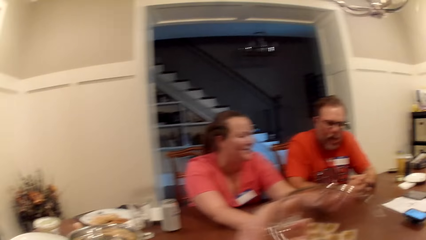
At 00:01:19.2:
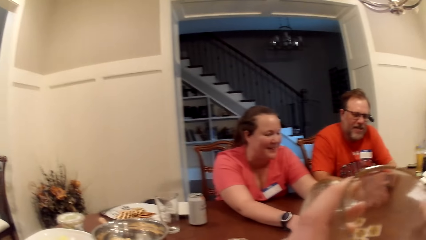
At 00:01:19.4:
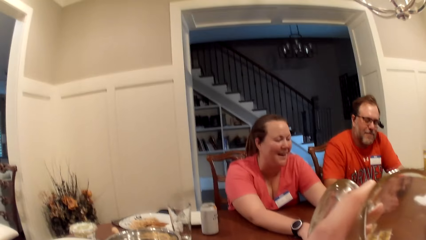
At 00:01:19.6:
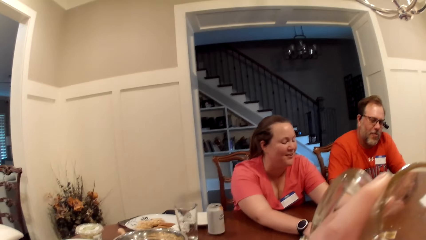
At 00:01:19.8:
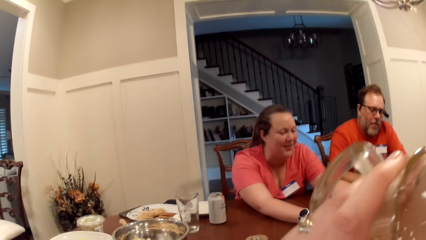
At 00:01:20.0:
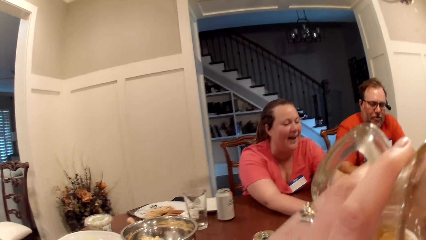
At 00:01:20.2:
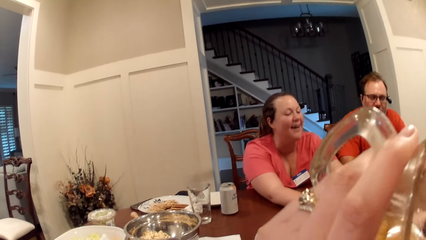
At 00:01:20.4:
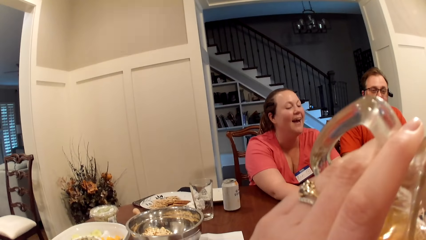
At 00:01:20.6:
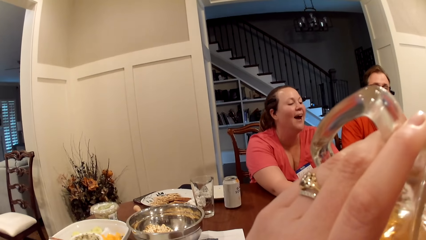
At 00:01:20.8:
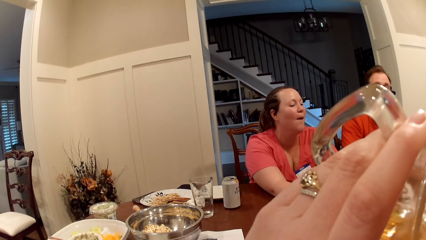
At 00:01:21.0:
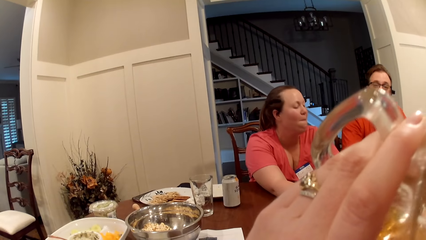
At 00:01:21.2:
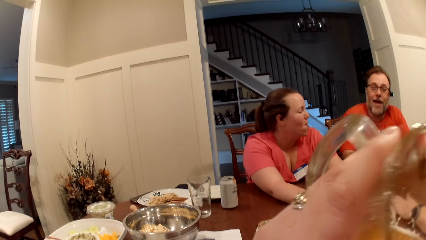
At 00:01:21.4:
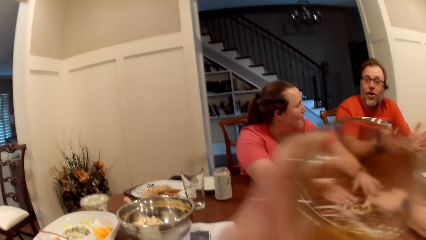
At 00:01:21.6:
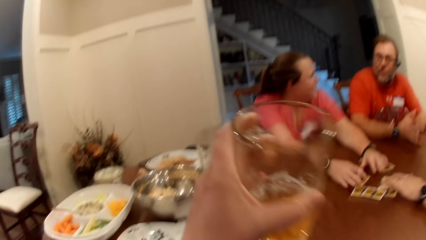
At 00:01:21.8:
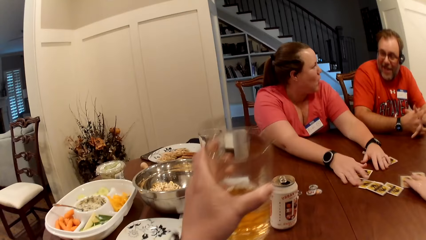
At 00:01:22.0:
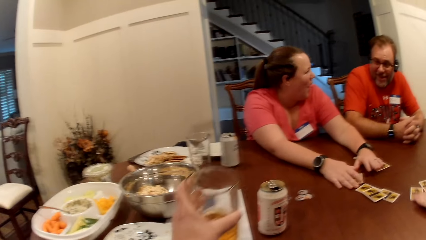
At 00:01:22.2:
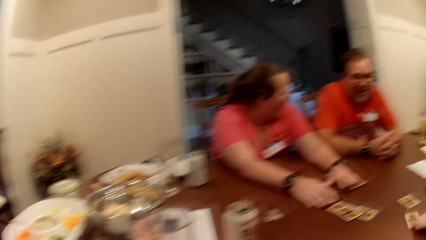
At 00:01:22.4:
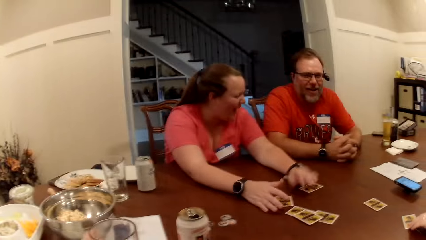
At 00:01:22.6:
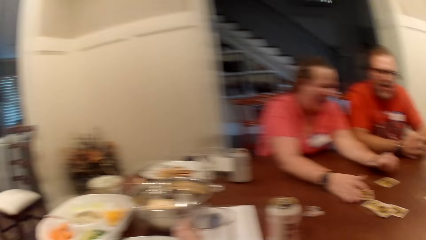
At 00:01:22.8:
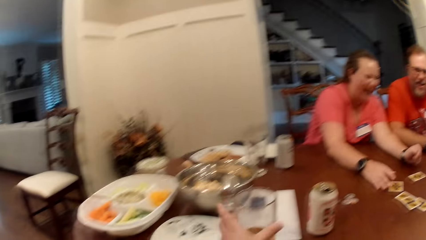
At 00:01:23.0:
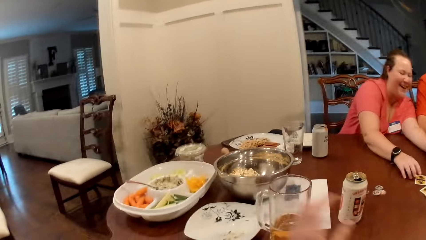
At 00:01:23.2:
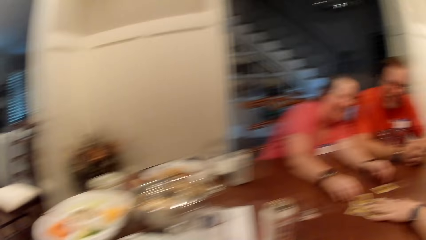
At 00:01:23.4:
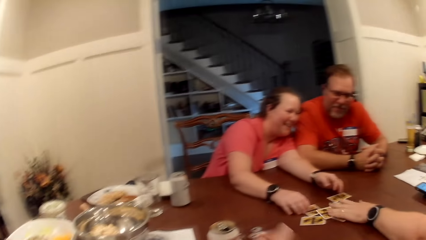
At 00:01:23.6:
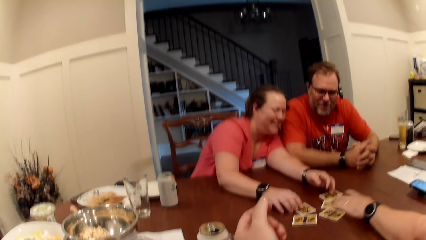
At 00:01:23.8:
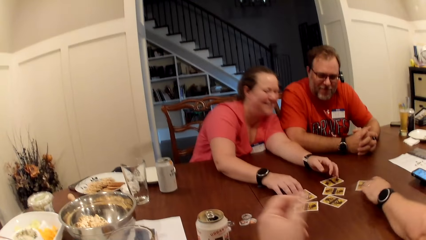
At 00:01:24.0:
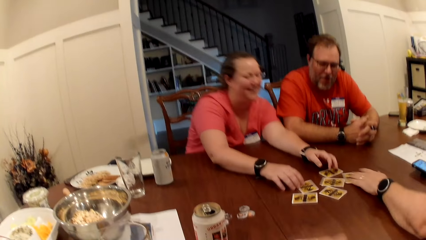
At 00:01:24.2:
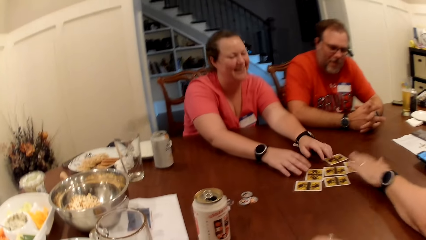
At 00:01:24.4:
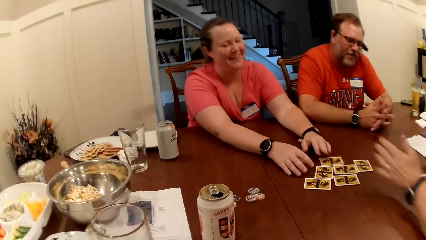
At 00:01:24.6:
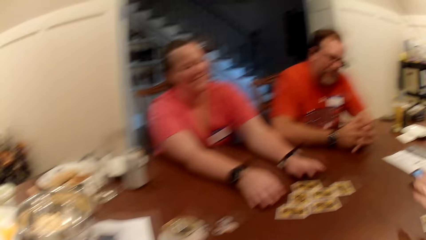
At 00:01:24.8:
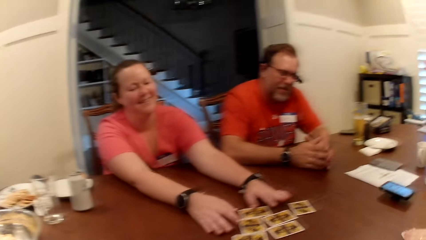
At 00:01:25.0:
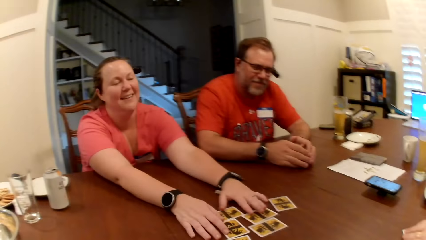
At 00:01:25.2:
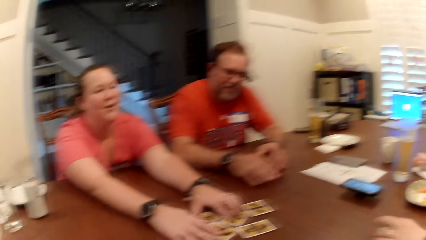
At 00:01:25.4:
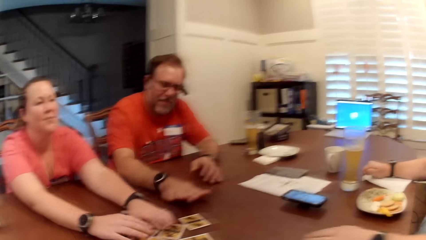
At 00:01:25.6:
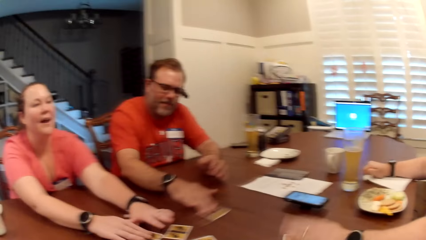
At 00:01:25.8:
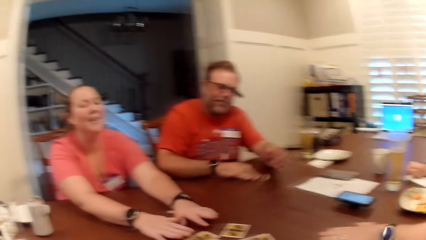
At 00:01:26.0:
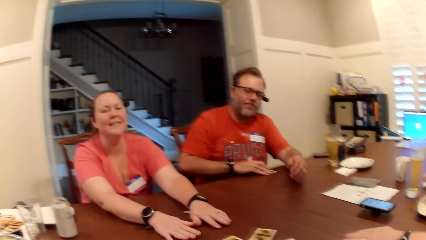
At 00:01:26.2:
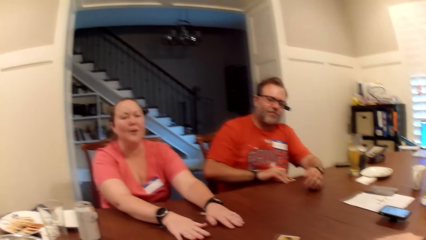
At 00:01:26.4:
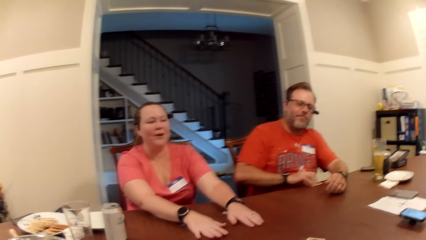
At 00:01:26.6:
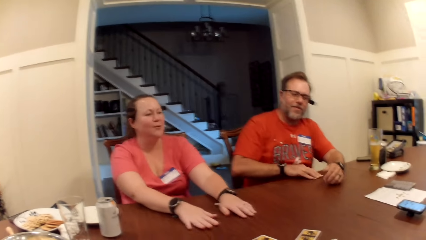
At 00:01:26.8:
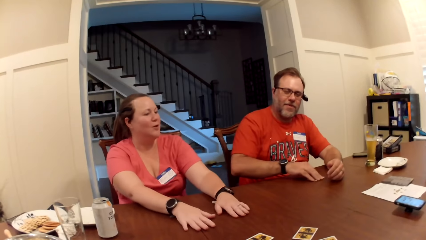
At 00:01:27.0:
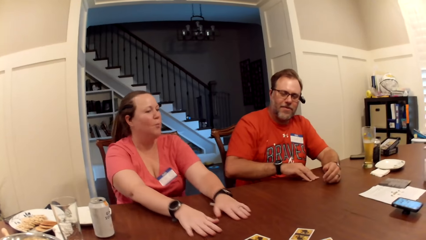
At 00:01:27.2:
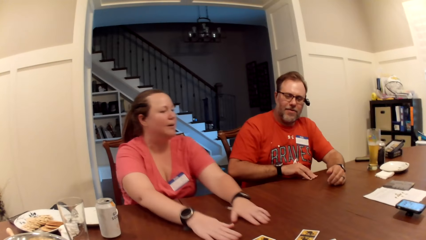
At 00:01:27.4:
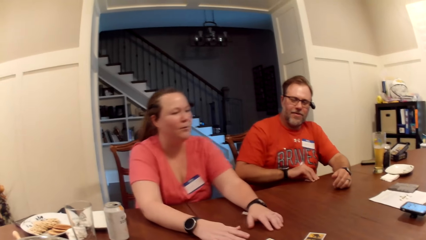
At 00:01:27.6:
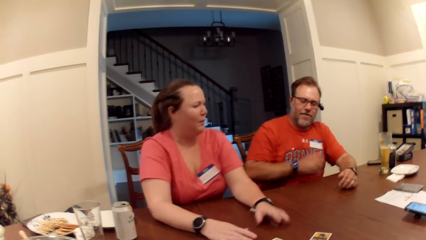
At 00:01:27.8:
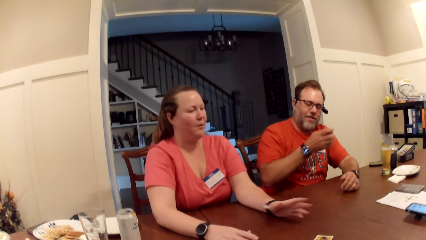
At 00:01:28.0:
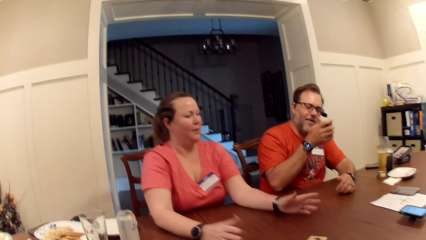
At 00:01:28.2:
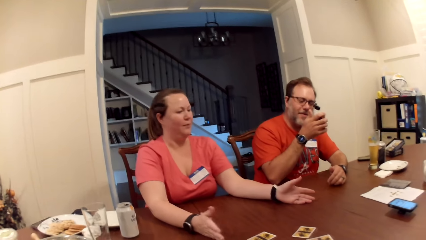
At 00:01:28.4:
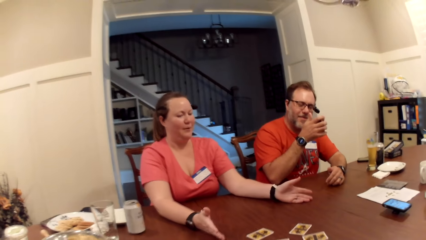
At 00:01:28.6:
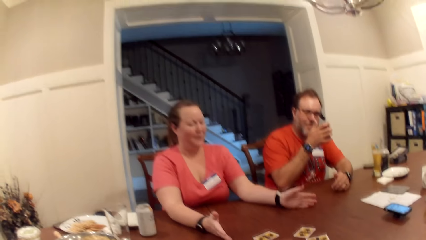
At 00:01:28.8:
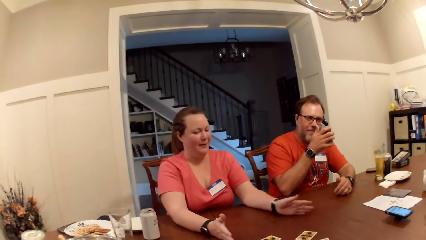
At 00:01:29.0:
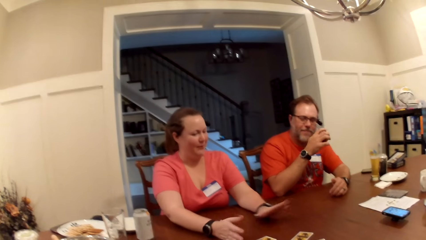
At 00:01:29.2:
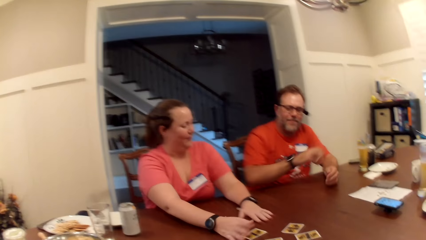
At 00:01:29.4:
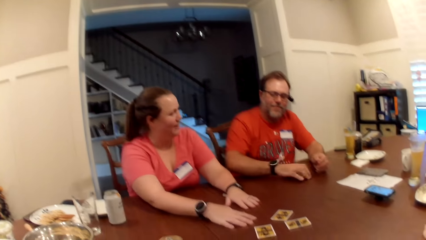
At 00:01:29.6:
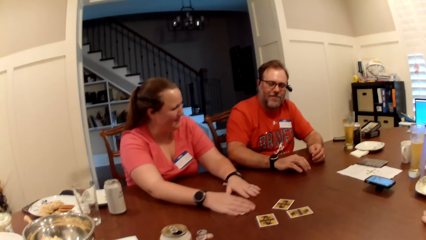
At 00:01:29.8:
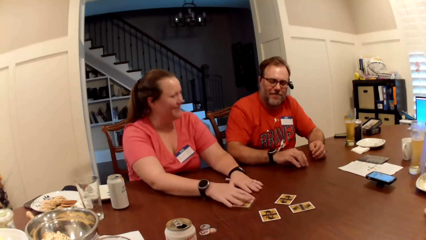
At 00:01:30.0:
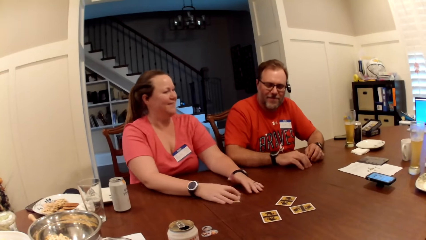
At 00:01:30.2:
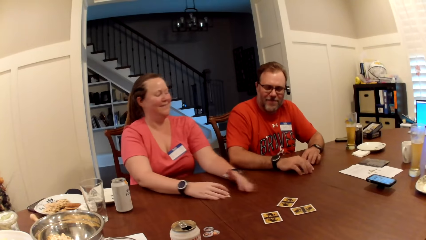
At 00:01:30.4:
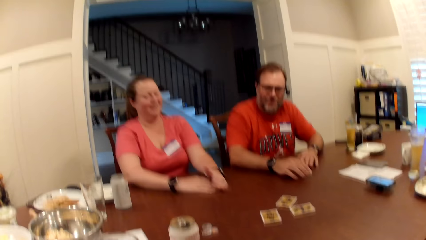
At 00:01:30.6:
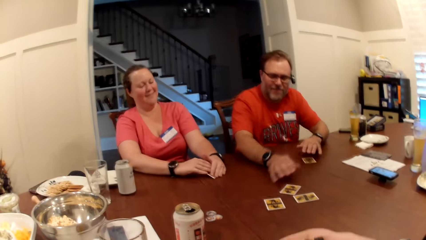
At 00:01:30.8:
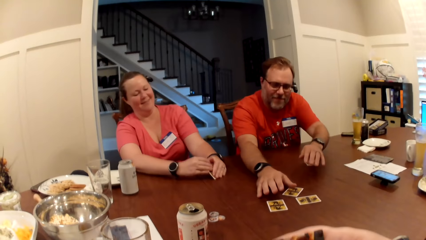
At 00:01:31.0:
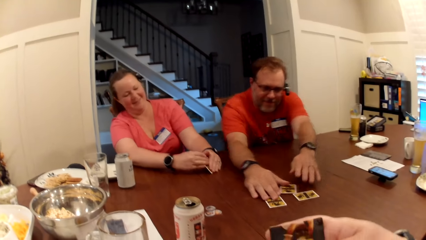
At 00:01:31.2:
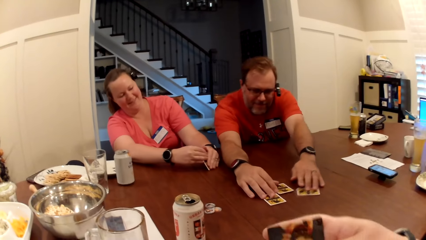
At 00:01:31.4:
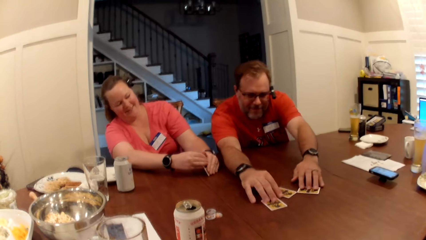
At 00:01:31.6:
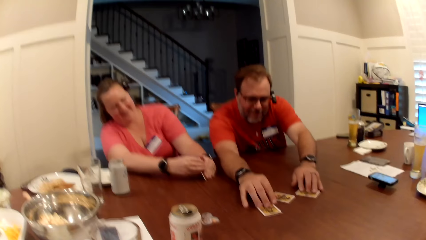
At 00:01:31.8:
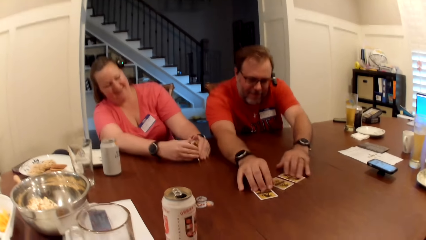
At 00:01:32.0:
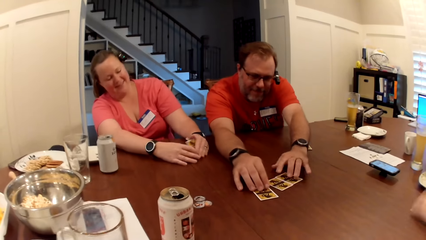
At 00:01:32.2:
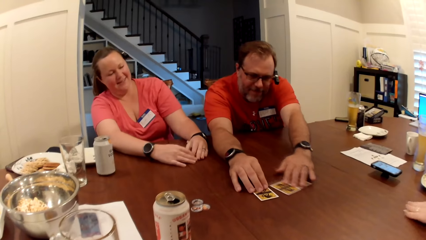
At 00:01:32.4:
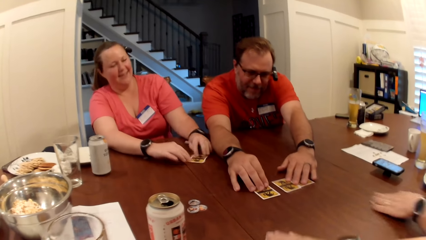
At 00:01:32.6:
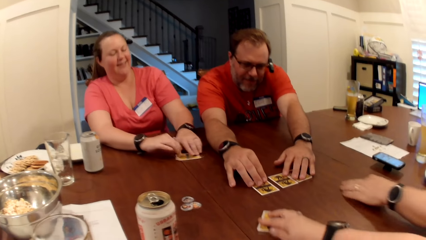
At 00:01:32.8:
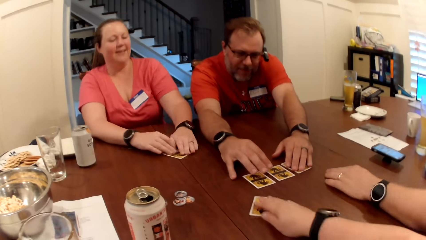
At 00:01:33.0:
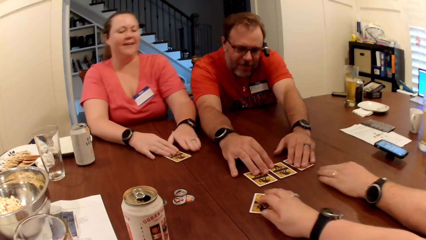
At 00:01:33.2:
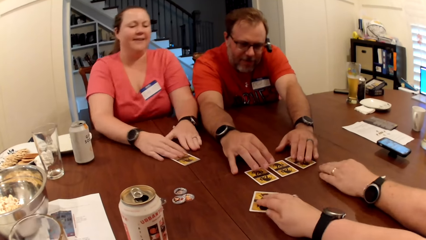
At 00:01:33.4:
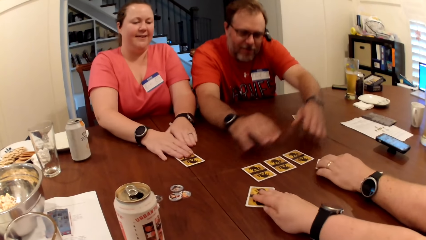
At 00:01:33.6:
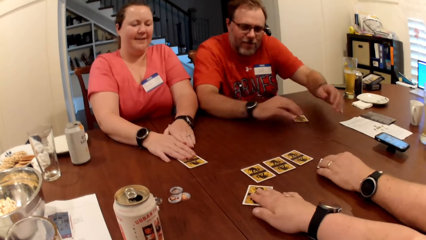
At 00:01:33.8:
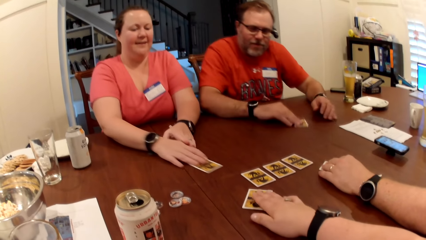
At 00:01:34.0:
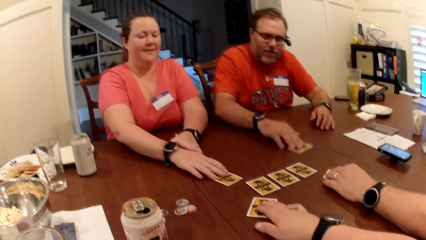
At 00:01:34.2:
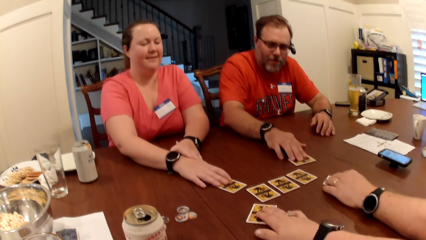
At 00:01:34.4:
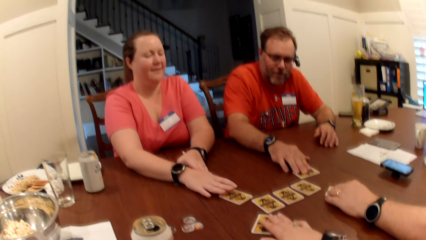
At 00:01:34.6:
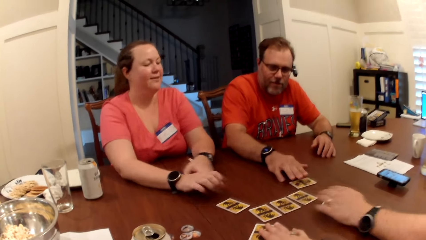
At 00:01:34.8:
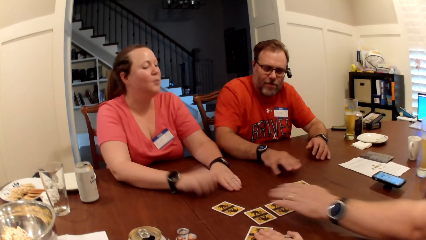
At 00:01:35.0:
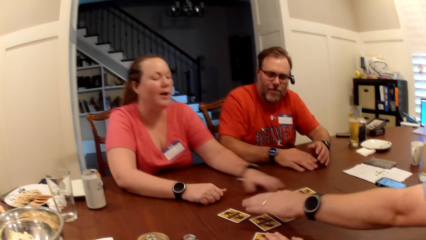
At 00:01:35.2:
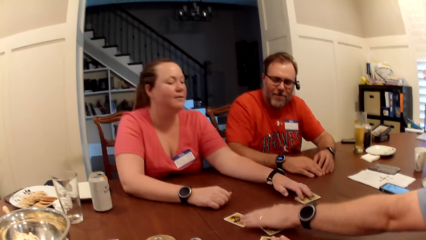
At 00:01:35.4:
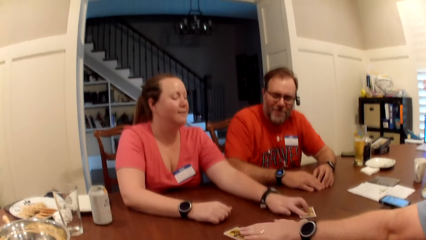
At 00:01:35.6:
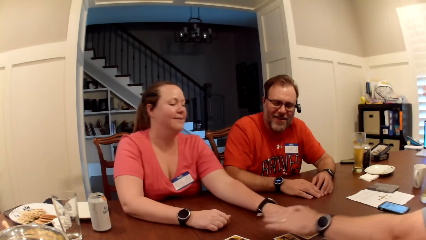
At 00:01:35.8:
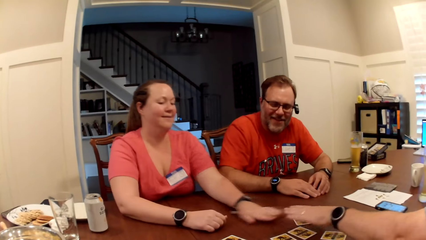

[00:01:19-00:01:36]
The camera wearer drinks beer or juice from a glass cup in her left hand. A man speaks to a woman. Another man moves the role card on the table with his left hand. The camera wearer drops the glass cup on the table with her left hand. The other man moves the role card on the table with his left hand. The camera wearer moves her body. The woman adjusts the role cards on the table with her hands. The other man moves the role card on the table with his left hand. The first man picks up the role card on the table with his right hand. The woman speaks to the group of people at the table. The first man checks the role card in his right hand. The woman picks up the role card on the table with her right hand. The first man drops the role card on the table with his right hand. The woman checks the role card in her right hand. The first man arranges three role cards on the table with his hands. The camera wearer moves the role card on the table with her right hand. The other man moves the role card on the table with his left hand. The camera wearer plays the One Night Ultimate Werewolf Daybreak card game with other persons. The woman moves the role card on the table with her right hand. The first man moves the role card on the table with his right hand. The other man adjusts the role card on the table with his left hand. The woman adjusts the role card on the table with her left hand.
